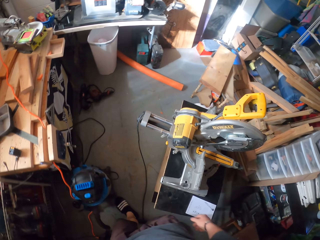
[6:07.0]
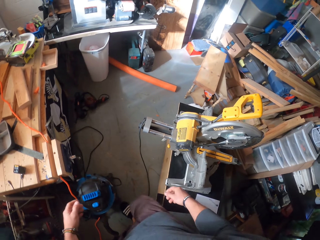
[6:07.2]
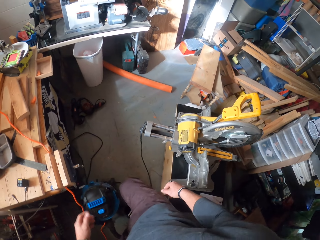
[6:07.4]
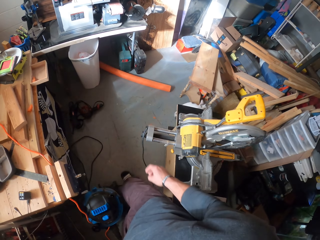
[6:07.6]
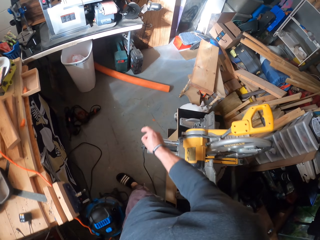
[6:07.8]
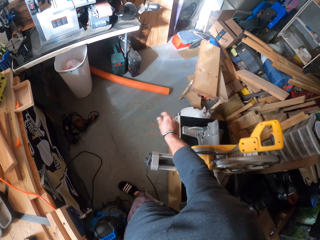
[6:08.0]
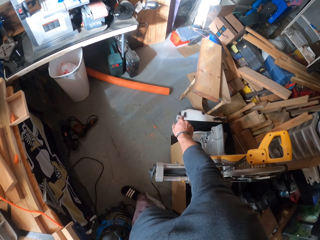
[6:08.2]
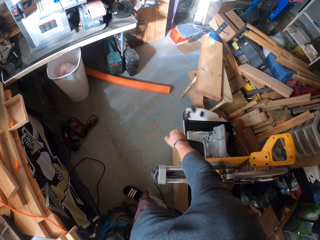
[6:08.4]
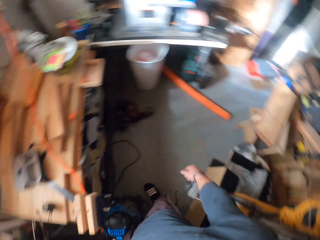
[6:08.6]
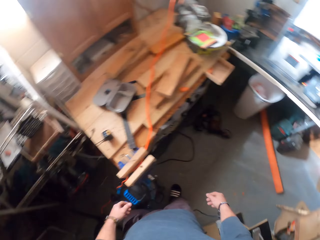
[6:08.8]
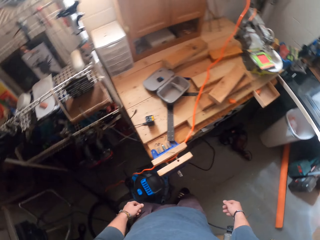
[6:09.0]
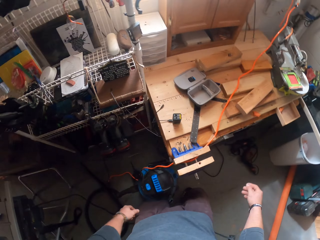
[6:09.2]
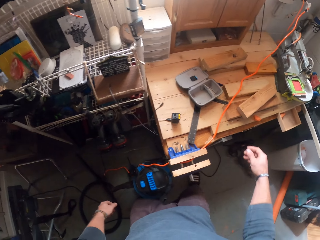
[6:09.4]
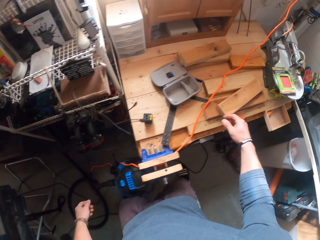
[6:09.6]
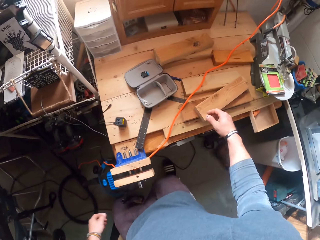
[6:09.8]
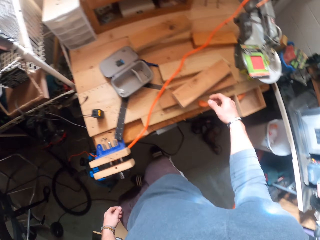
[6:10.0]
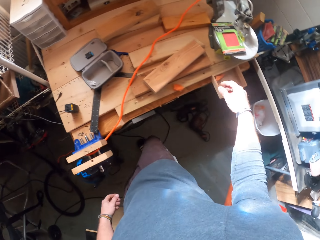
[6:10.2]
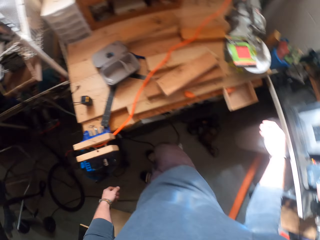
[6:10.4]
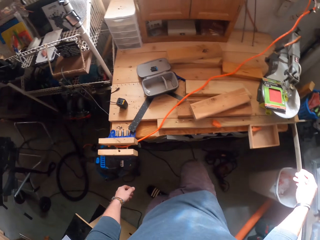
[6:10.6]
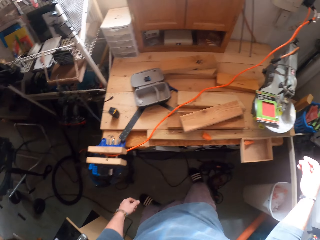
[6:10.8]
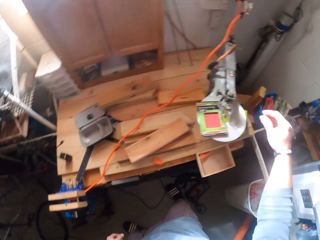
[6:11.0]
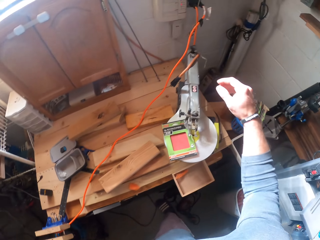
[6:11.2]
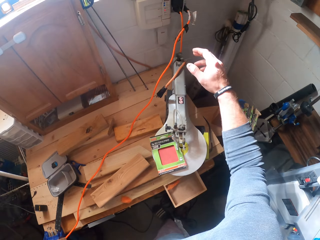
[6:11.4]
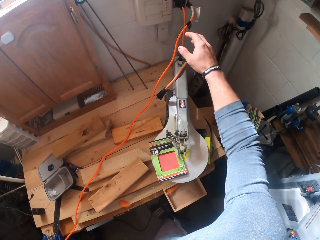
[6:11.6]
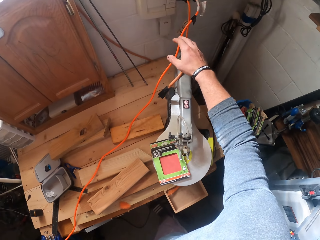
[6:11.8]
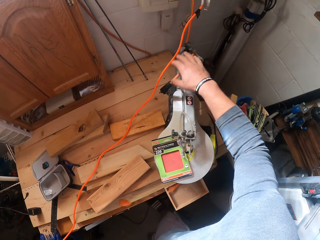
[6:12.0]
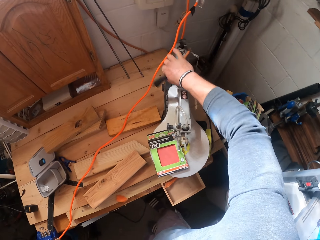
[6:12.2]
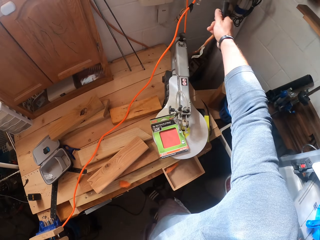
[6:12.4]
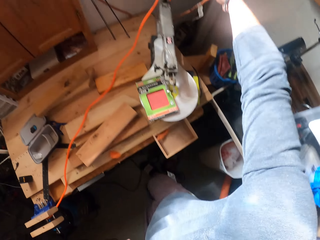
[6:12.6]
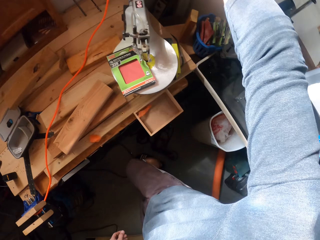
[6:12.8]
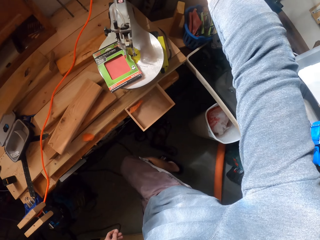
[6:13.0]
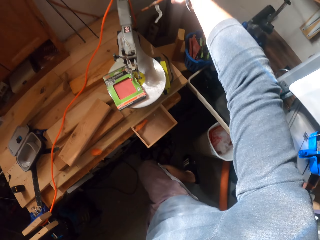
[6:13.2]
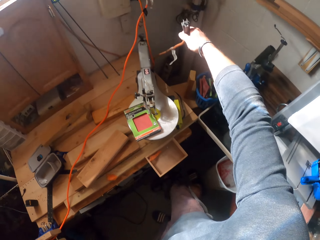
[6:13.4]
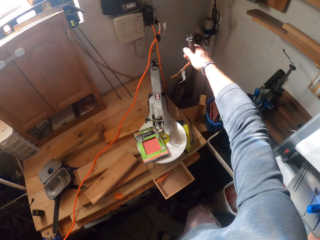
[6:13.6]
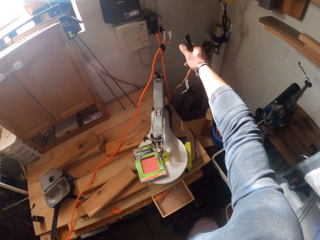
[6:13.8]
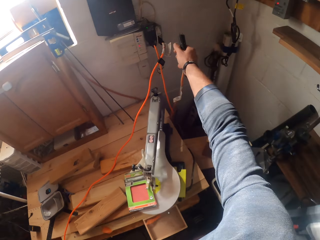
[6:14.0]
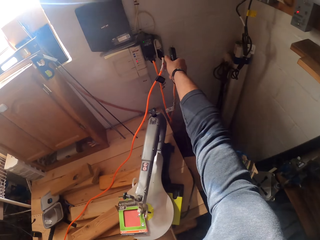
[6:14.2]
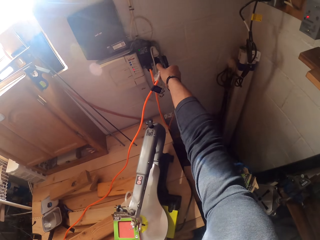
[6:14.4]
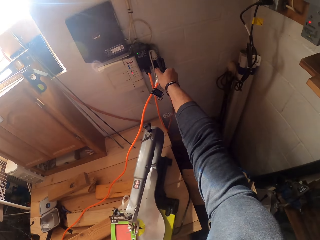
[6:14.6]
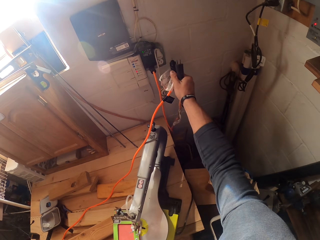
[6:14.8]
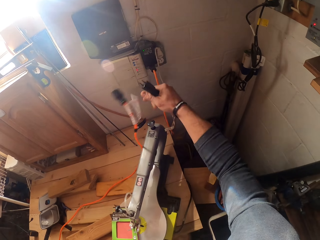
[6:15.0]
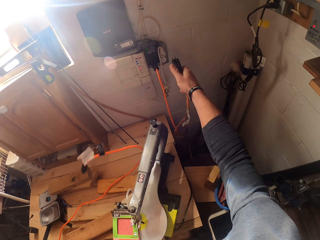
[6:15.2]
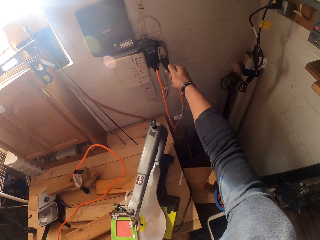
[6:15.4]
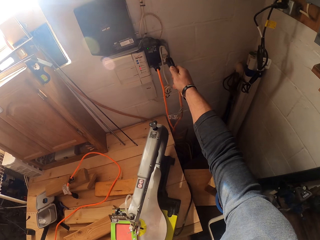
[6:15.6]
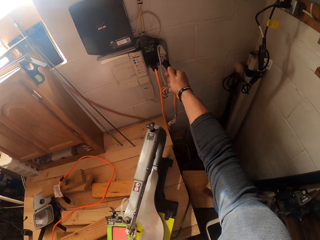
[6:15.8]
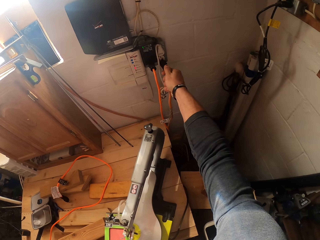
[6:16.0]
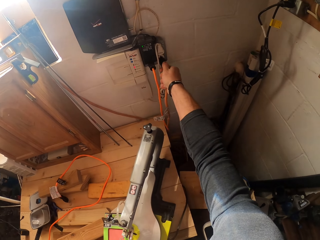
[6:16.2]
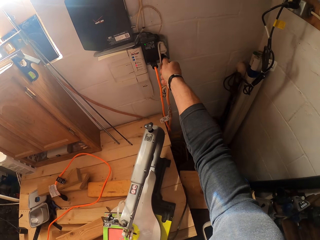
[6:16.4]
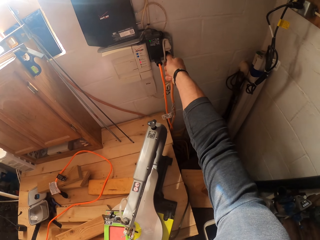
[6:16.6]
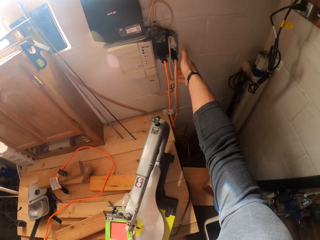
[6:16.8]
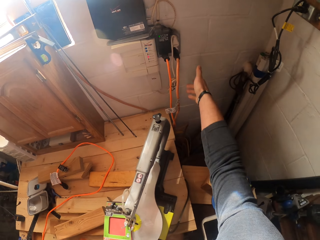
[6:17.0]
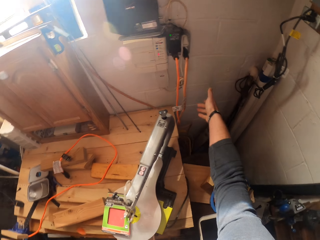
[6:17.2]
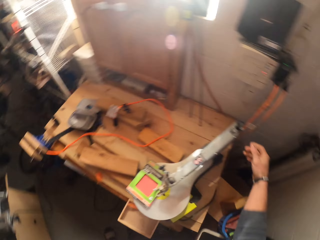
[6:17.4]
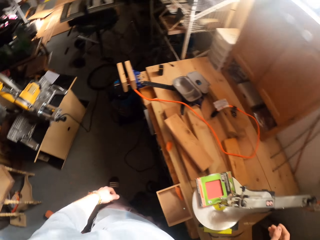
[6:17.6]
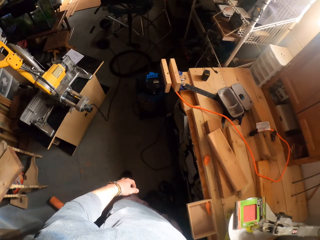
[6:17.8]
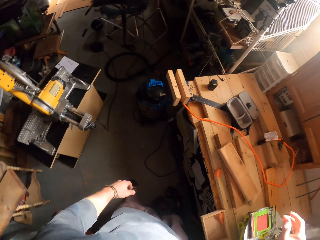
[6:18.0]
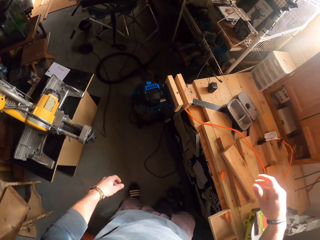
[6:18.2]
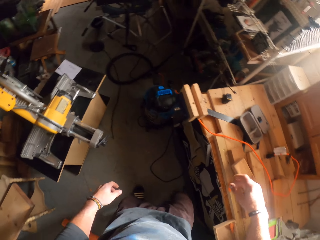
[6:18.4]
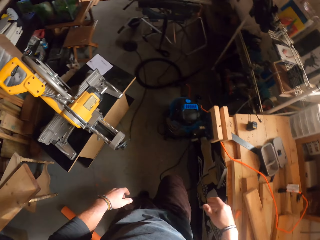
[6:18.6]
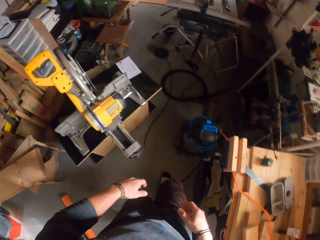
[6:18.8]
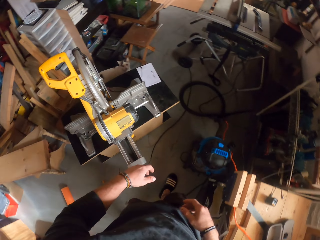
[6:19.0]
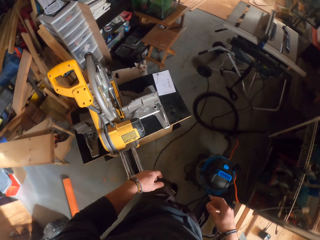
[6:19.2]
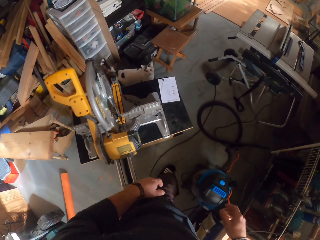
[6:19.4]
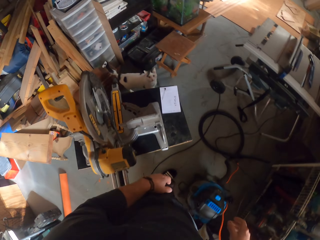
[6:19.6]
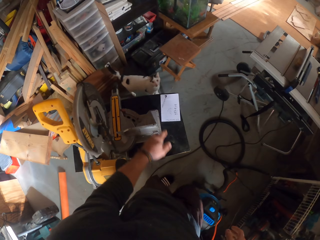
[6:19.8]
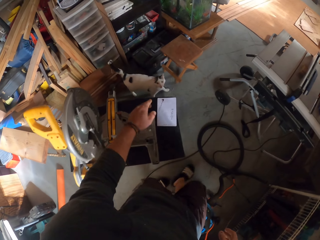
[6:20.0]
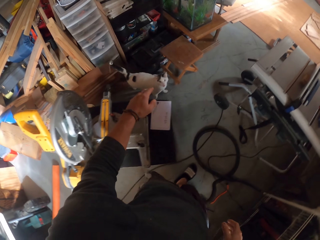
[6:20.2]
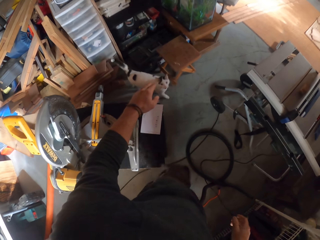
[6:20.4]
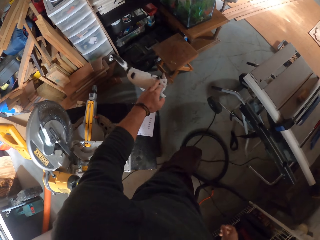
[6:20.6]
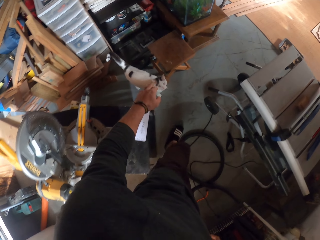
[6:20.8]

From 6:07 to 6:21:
The camera wearer picks up a cord or cable with his right hand on a table. He stops walking and moves the cable. He unplugs the cord from a switch with his right hand. He drops the cable. He throws the cord on the table with his right hand. He plugs the cord in the switch with his right hand. He walks.

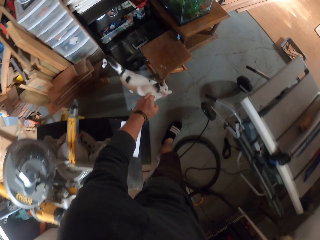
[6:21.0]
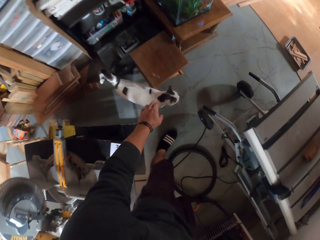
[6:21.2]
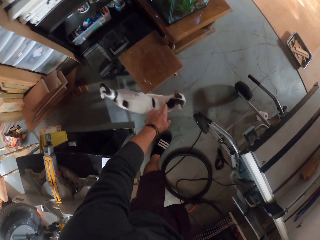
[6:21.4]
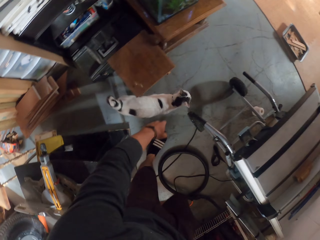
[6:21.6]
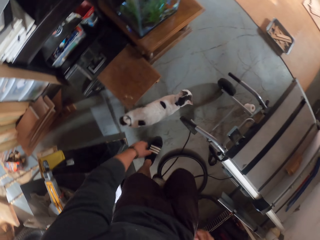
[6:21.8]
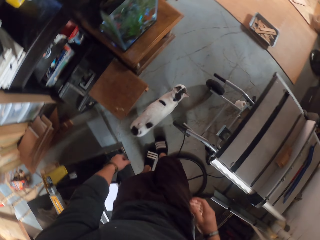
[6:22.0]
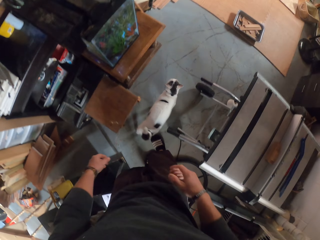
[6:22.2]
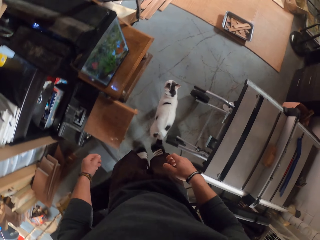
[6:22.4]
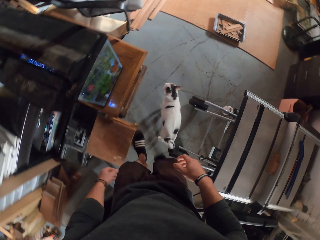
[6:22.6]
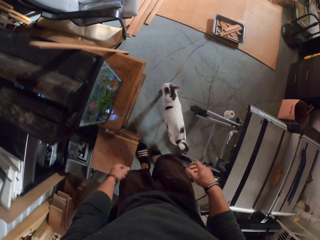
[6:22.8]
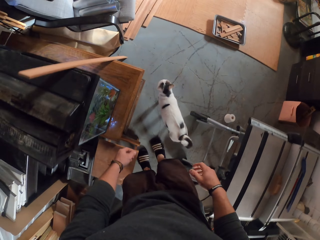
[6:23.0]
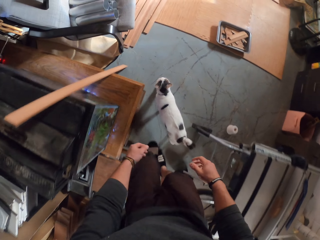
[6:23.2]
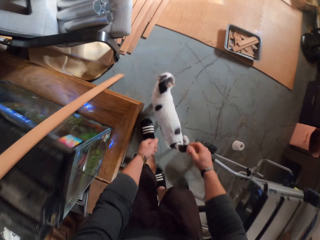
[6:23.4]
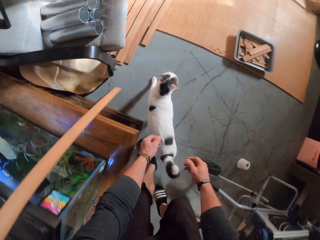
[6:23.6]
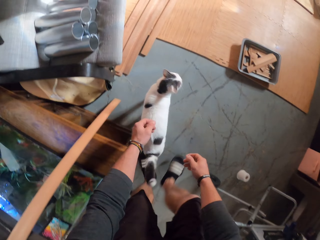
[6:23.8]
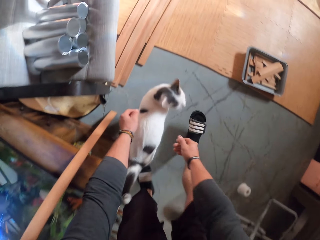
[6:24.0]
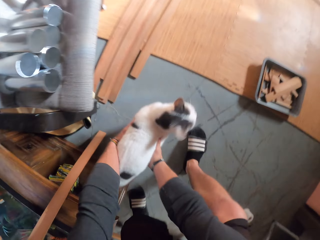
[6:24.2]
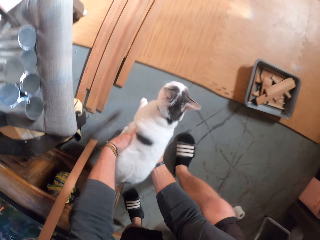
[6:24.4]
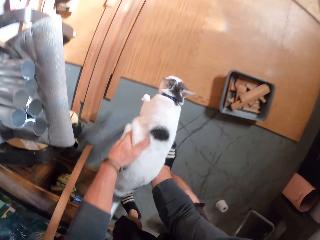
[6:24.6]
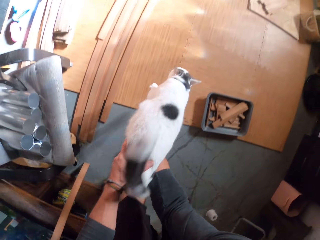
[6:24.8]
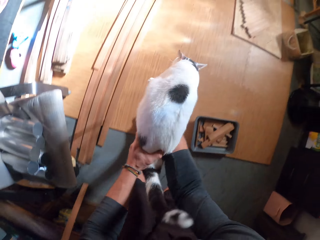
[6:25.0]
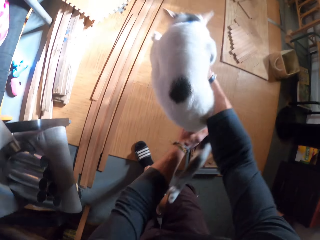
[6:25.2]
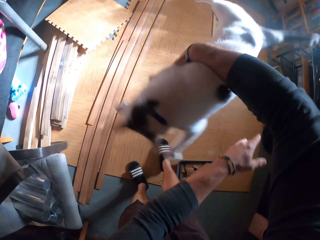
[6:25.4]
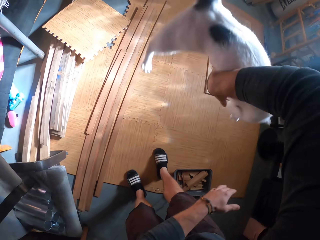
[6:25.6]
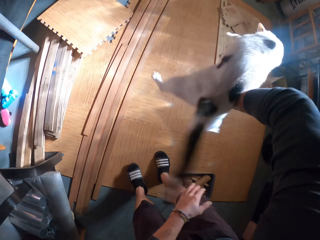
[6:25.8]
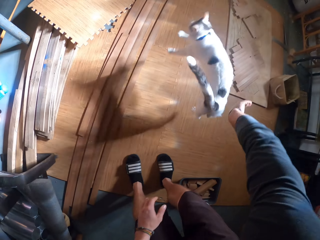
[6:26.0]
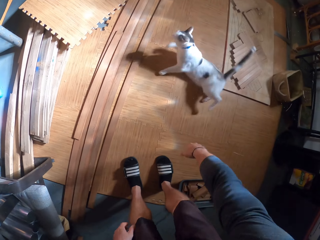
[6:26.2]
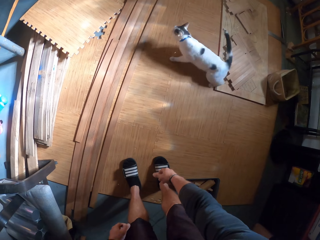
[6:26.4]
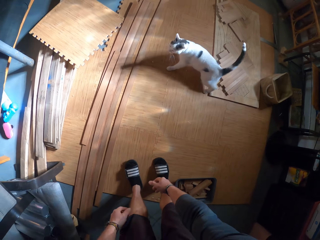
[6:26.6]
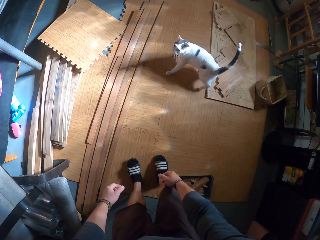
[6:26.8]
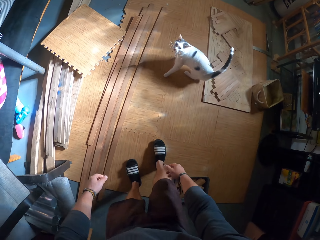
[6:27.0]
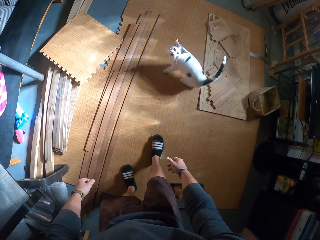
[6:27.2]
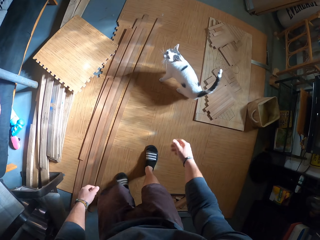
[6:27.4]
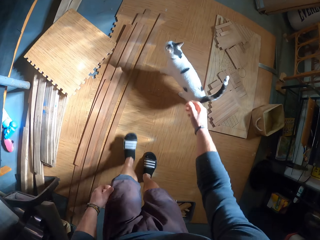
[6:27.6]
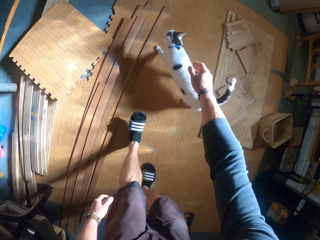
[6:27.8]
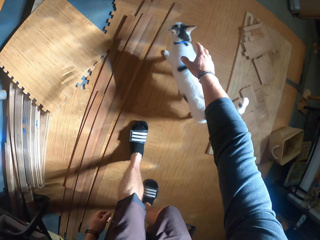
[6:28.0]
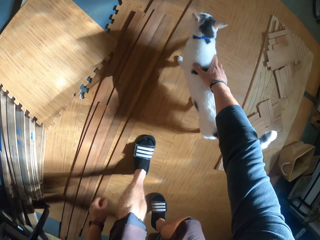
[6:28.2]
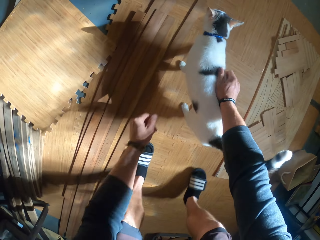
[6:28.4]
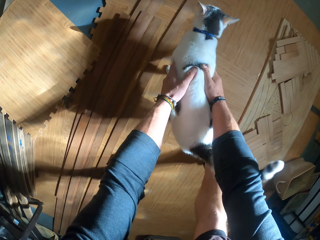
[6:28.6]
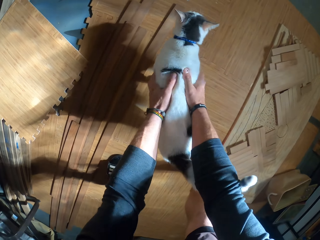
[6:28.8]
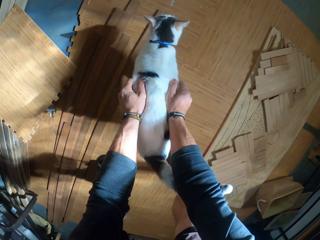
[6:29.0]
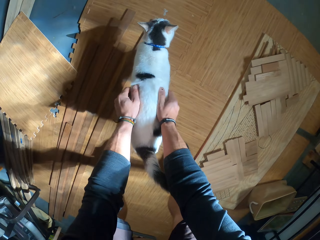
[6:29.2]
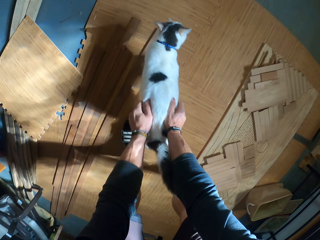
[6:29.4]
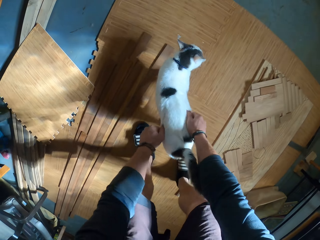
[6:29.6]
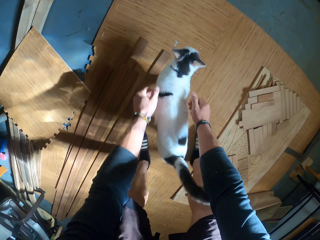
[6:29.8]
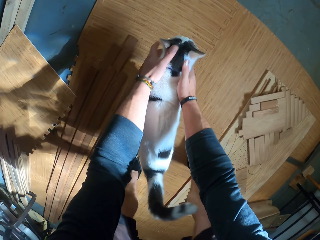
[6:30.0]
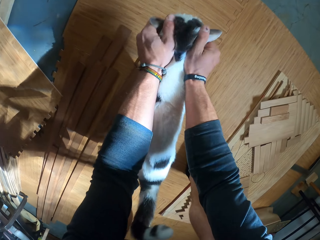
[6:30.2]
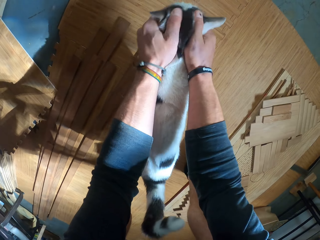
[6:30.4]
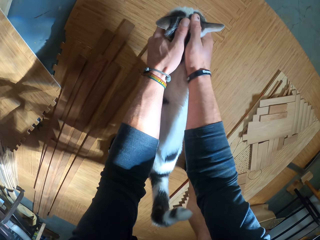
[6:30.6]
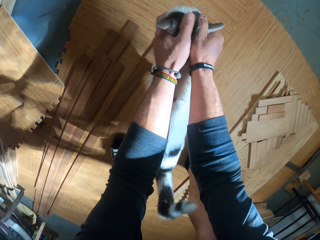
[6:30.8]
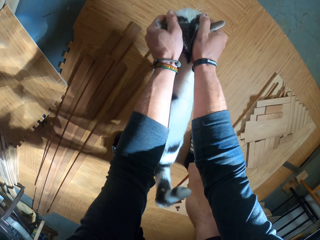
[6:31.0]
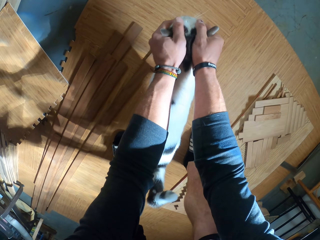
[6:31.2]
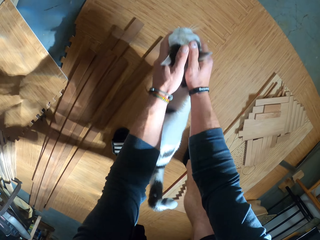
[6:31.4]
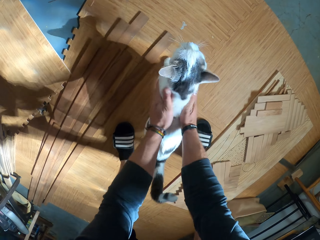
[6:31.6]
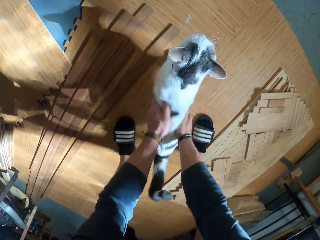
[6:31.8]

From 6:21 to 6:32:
The camera wearer interacts with a cat. He waves at the cat. He carries the cat with his hands. He drops the cat with his right hand. He holds the cat. He rubs the body of the cat with his hands.
